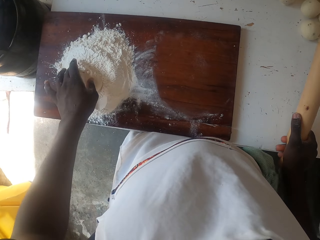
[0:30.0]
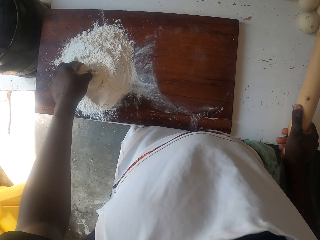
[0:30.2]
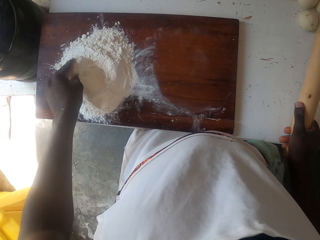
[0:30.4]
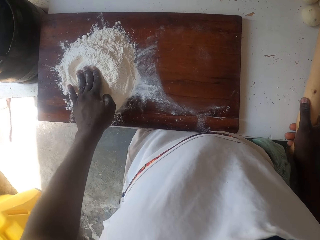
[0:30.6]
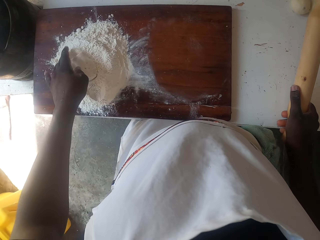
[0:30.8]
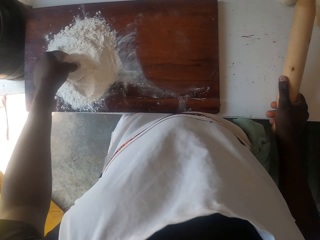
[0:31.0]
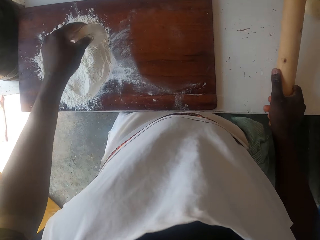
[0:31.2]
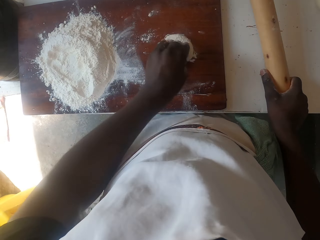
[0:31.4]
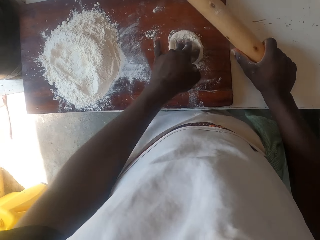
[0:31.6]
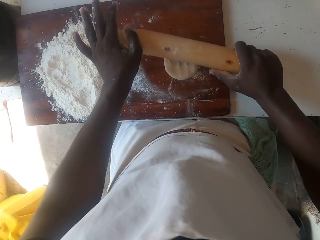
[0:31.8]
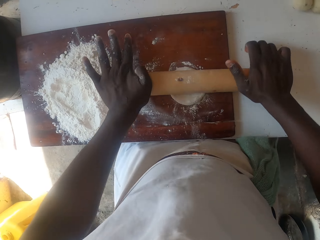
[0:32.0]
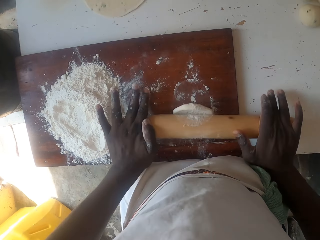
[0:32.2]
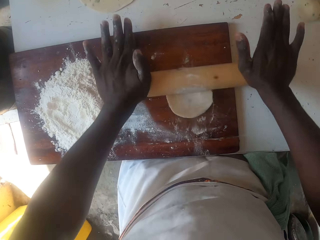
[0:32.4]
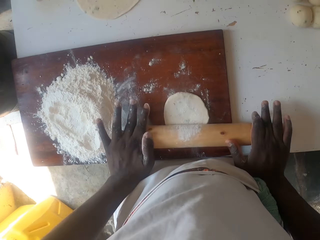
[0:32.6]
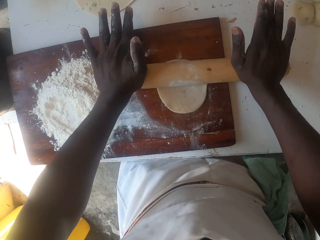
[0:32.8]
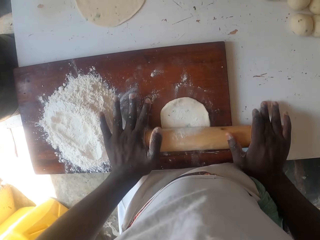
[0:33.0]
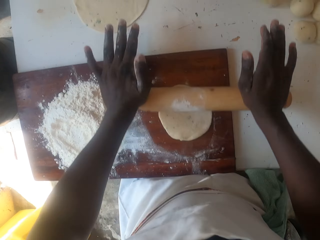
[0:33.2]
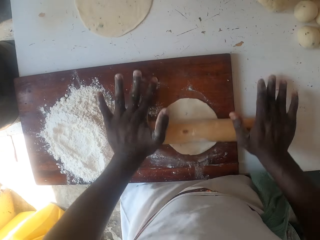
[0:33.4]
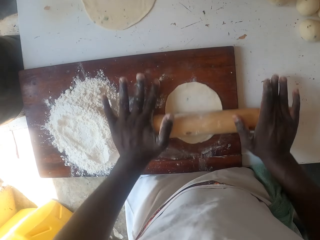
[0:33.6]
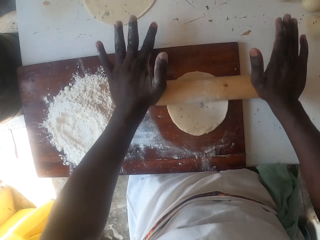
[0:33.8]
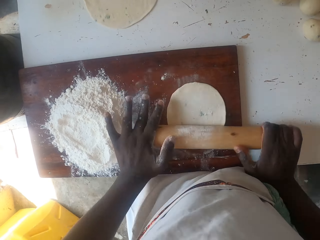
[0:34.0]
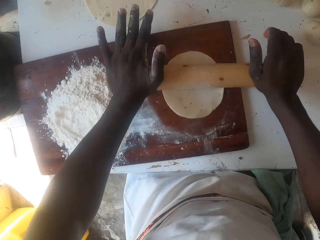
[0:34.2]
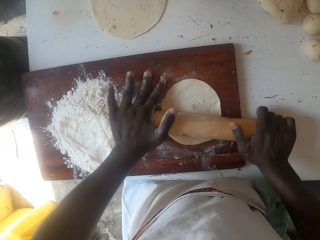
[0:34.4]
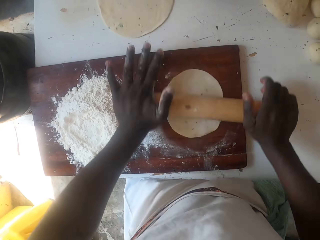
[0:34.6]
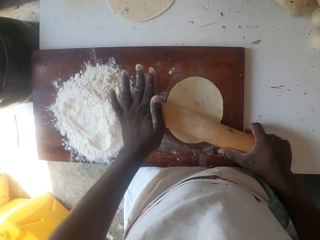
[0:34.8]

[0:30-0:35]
The camera wearer dips the ball of dough in the flour. They dip the dough in the flour again. They flatten the ball with the rolling pin and place the dough on the table.

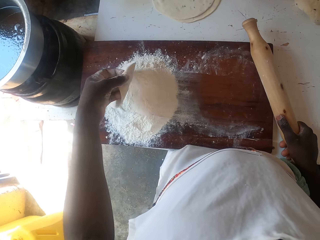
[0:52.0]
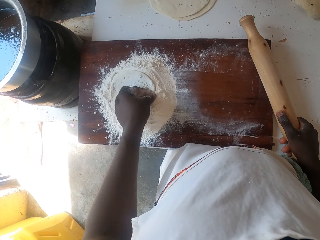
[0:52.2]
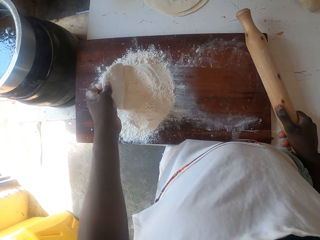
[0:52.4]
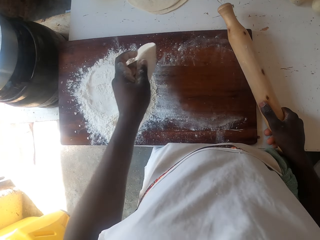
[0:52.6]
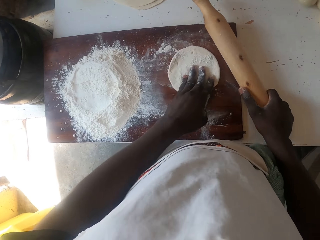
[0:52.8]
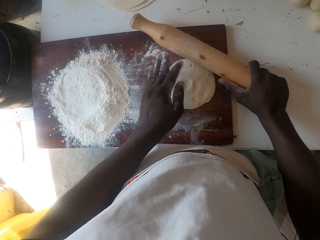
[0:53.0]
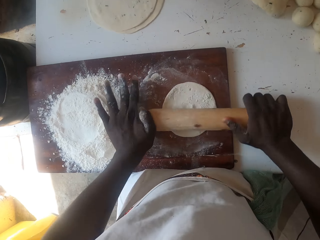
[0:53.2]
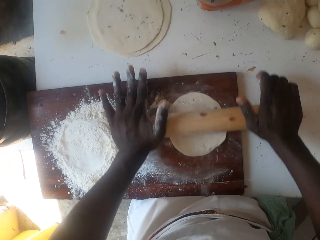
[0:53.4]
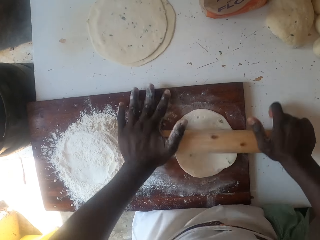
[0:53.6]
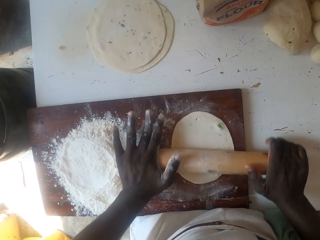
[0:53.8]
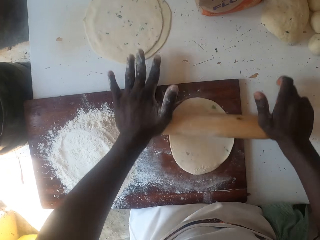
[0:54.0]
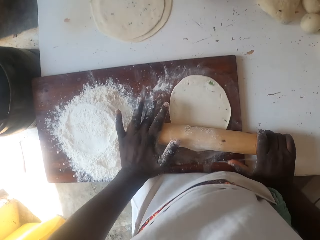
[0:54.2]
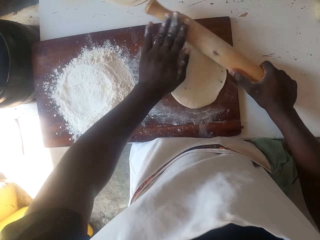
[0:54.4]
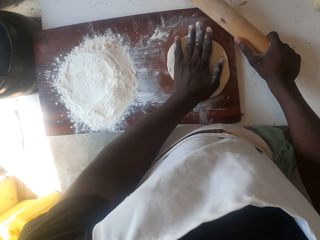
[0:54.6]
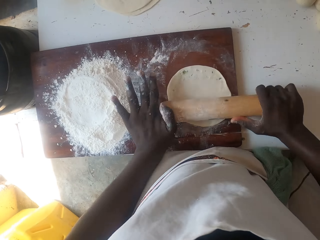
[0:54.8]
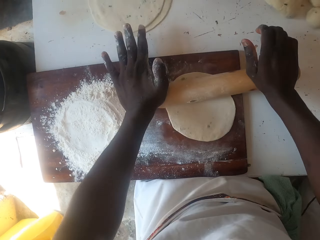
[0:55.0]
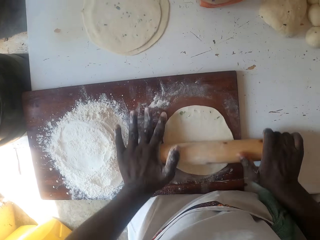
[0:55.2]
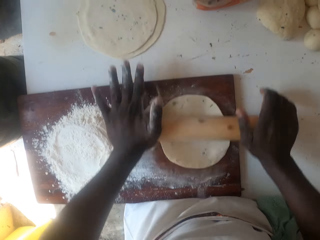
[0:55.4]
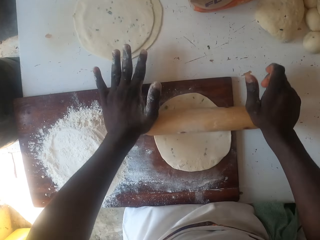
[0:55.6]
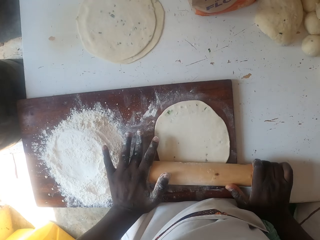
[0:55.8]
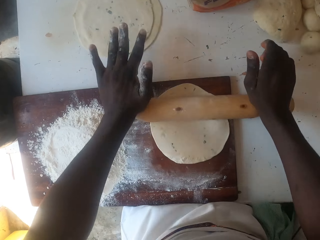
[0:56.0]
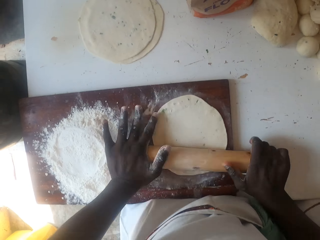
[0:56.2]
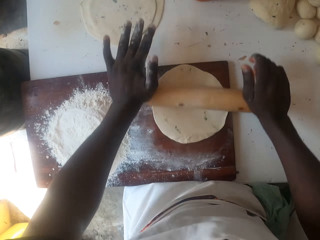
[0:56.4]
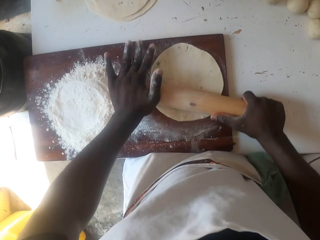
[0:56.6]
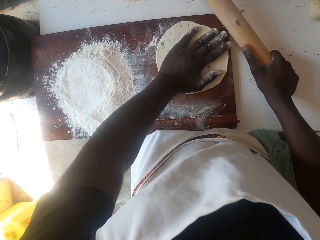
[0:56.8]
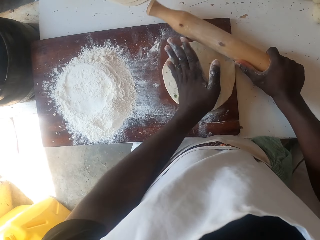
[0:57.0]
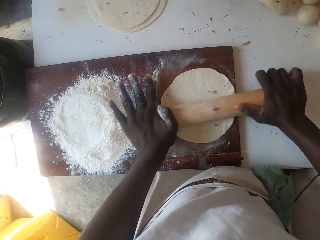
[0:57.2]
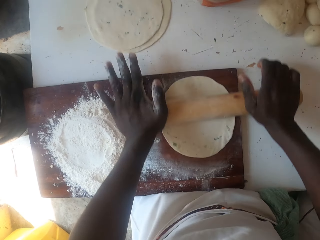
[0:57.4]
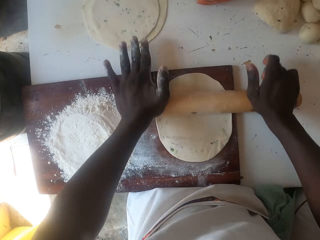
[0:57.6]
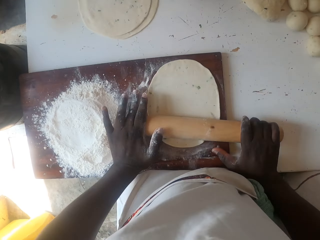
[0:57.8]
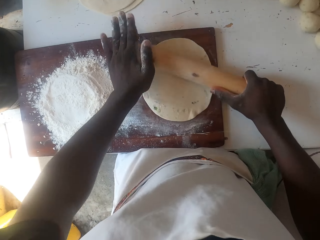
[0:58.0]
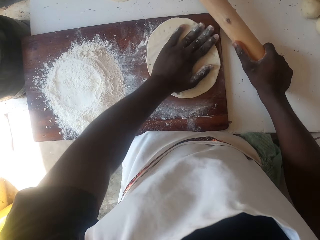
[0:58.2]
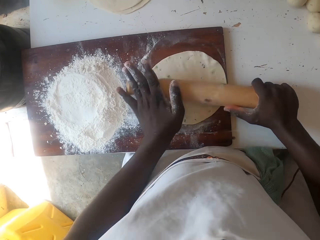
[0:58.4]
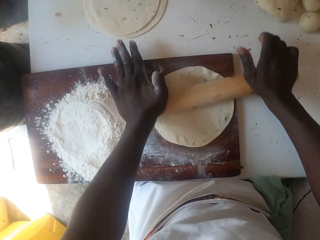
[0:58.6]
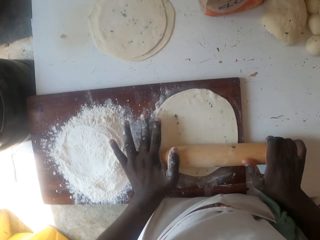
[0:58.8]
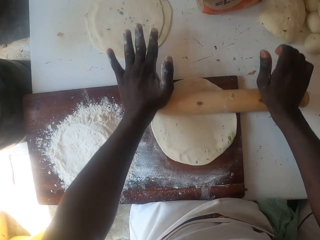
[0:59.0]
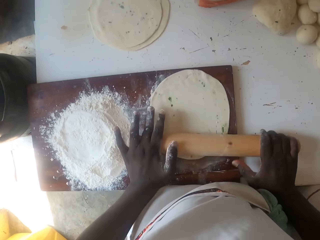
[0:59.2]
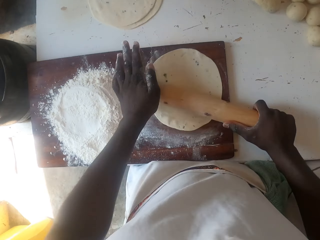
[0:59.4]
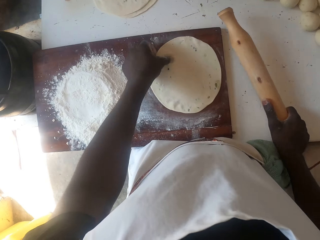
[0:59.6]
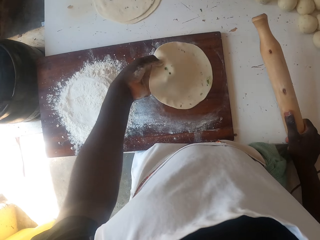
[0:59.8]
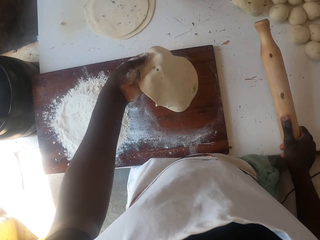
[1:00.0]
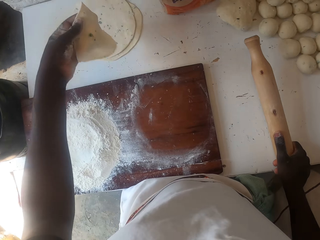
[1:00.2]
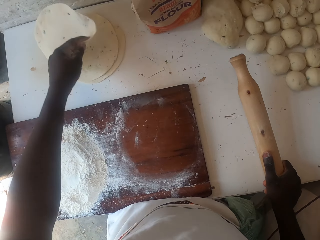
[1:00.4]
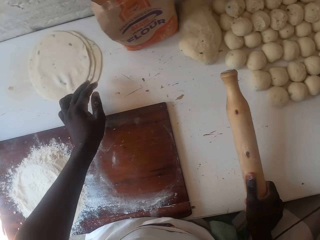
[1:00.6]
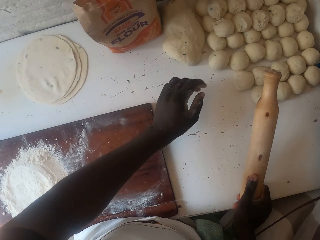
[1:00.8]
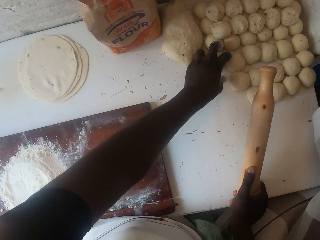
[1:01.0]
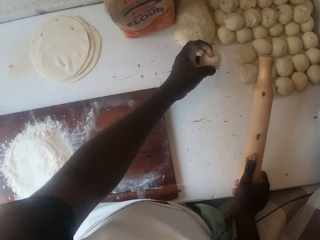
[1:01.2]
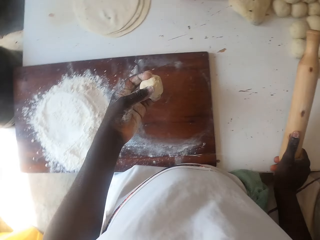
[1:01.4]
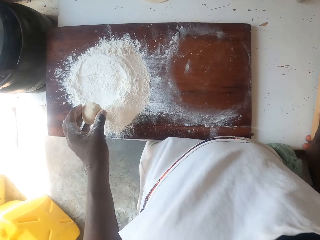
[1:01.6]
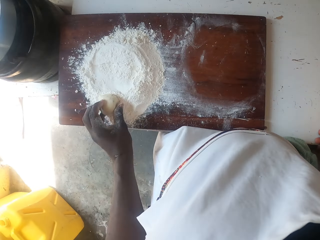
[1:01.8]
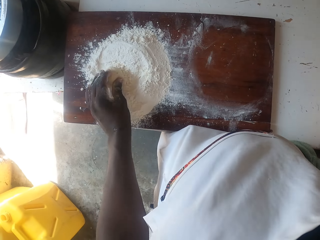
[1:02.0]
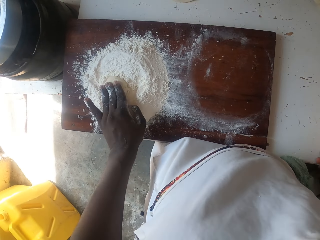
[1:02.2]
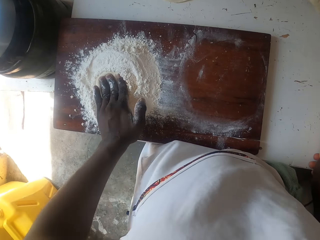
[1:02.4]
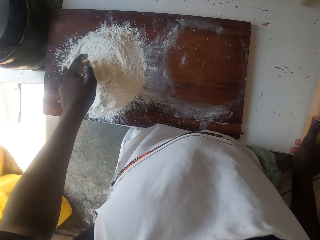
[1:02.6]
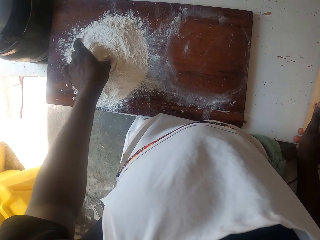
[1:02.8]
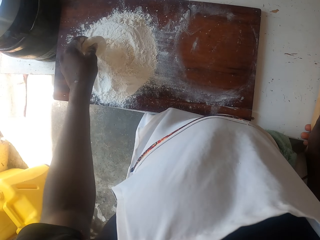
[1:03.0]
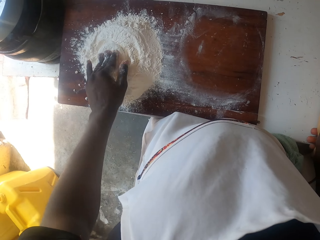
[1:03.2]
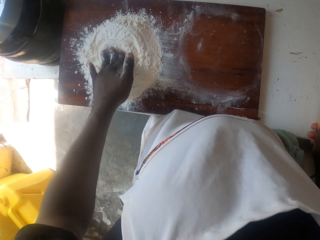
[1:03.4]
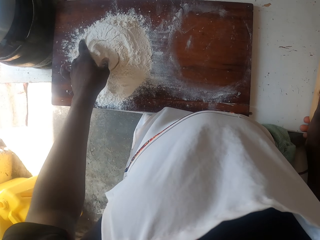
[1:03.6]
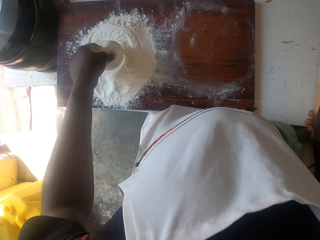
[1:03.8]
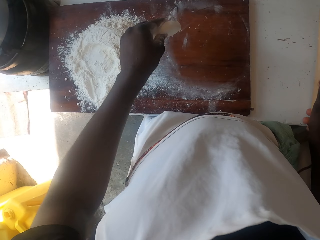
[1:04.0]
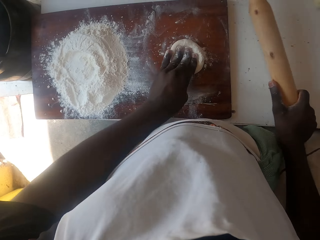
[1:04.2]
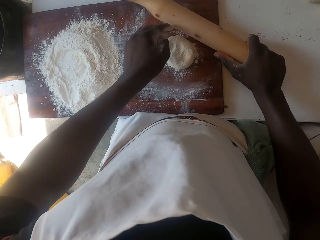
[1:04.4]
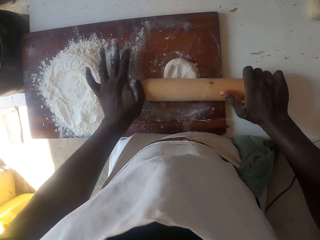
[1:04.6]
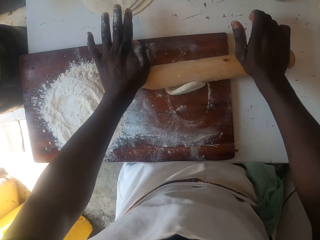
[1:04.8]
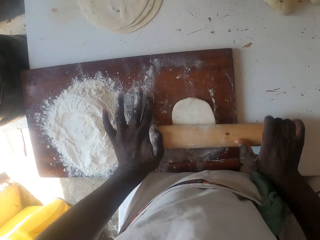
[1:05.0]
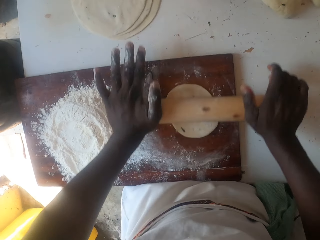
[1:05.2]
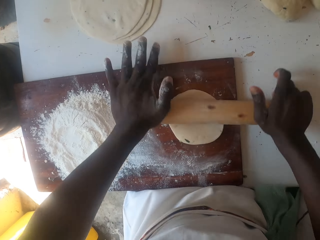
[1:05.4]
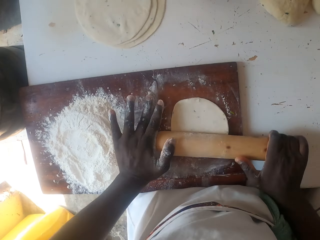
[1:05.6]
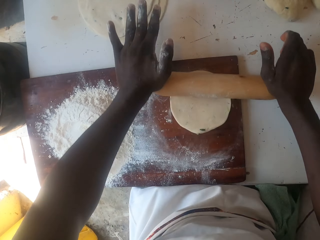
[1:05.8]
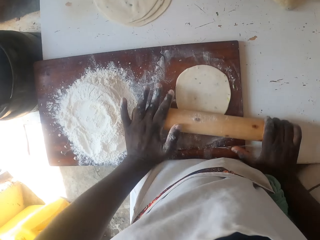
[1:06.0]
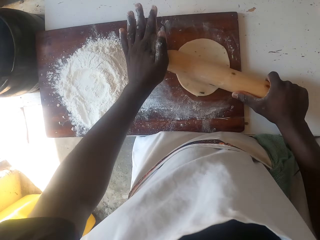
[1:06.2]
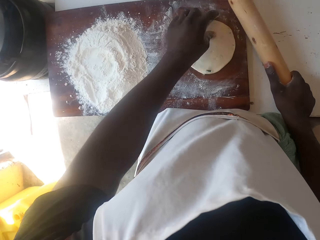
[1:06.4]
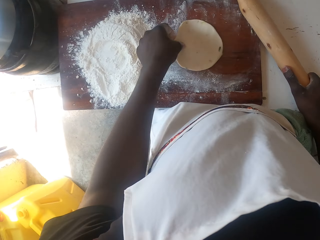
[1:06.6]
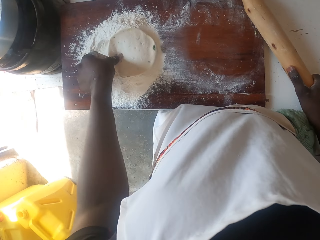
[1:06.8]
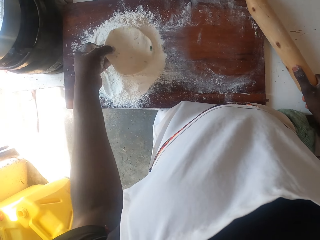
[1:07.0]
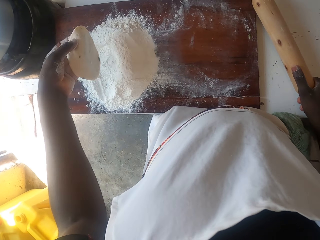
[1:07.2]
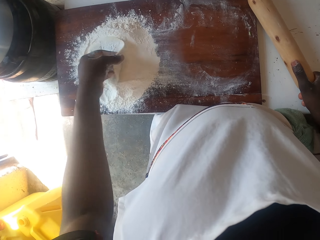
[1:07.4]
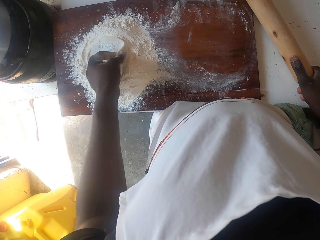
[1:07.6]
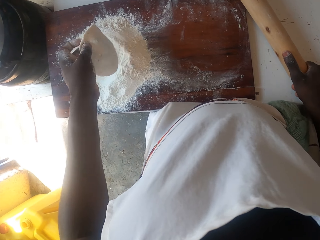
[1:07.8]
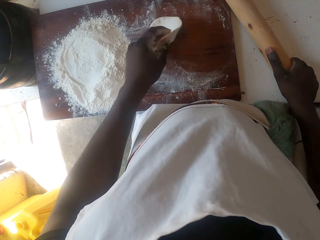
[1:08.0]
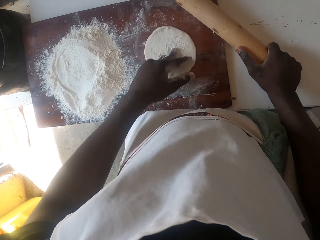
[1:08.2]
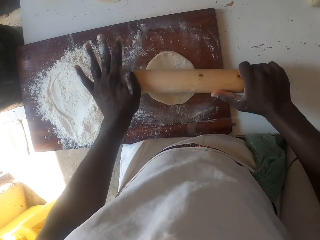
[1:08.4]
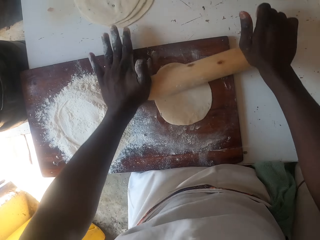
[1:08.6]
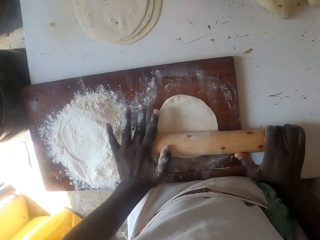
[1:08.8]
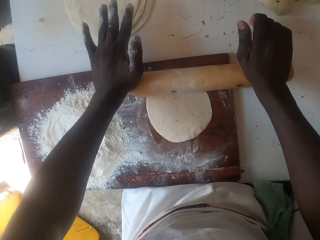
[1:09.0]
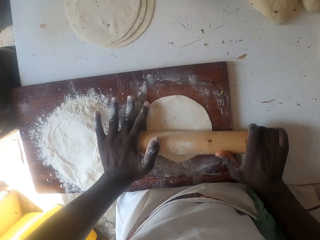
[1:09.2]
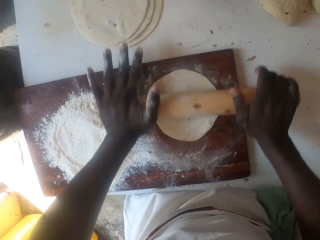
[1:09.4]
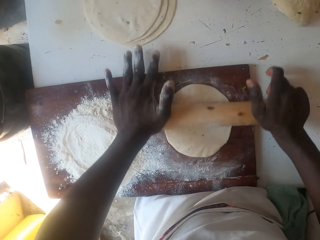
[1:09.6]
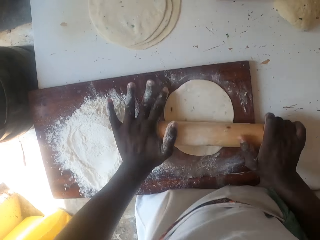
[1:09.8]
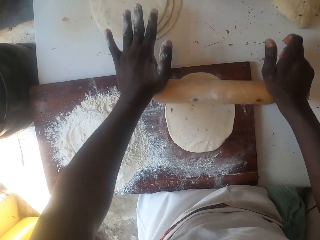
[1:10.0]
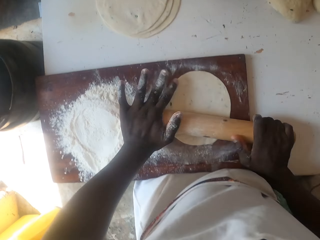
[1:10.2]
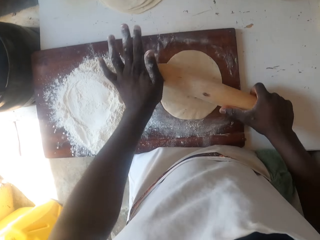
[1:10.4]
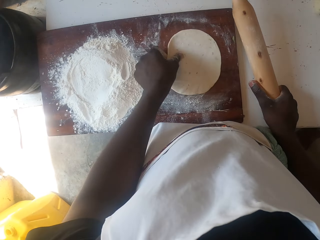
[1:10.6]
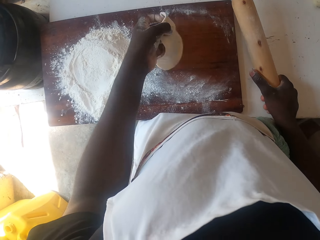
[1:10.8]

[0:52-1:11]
The camera wearer dips the dough in the flour. They put the flattened dough on the flour. They dip the dough in the flour again. They flatten the dough with the rolling pin and place the dough on the table. They turn the dough, roll the dough, turn the dough, roll the dough, turn the dough, and roll the dough. They put down the flattened dough on the table. They pick up a ball of dough from the table. They dip the ball of dough in the flour. They dip the dough in the flour again. They place the dough on the table and flatten the dough with the rolling pin. They dip the dough in the flour. They place the flattened dough in the flour. They dip the dough in the flour again. They place the dough on the table and flatten the dough with the rolling pin.
